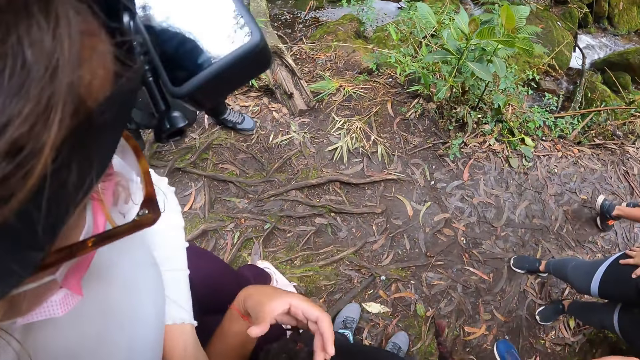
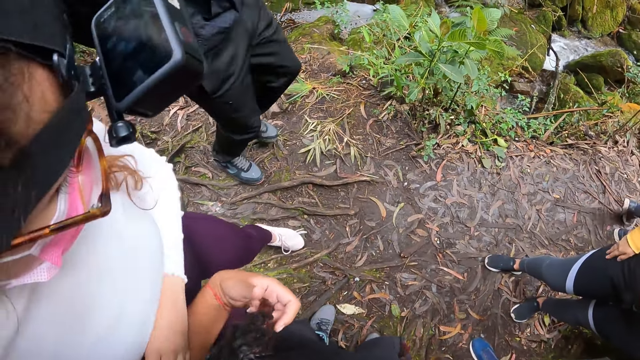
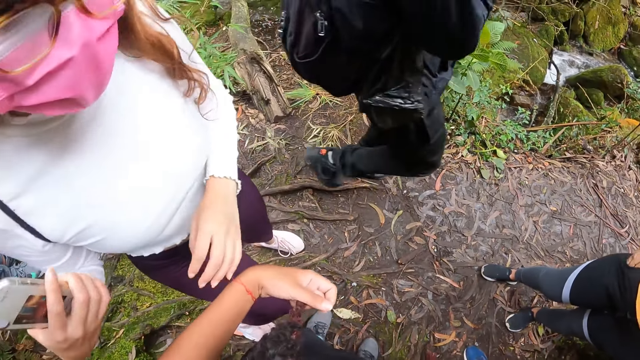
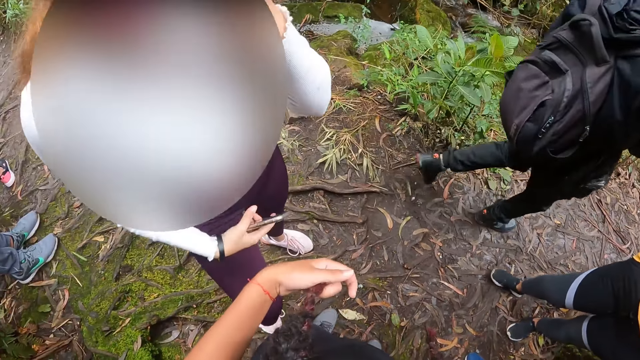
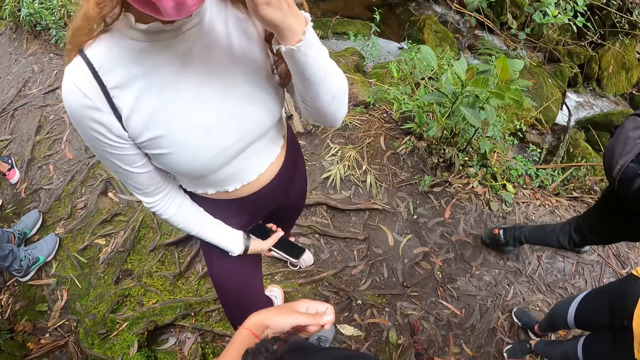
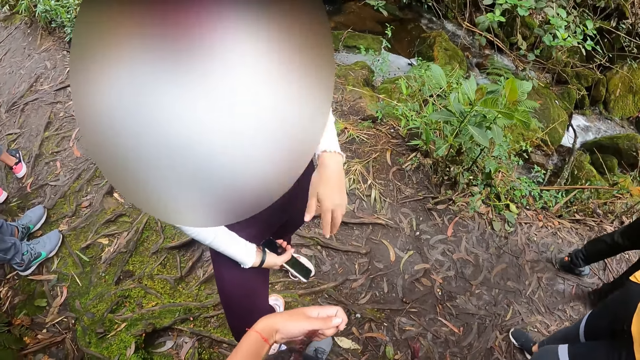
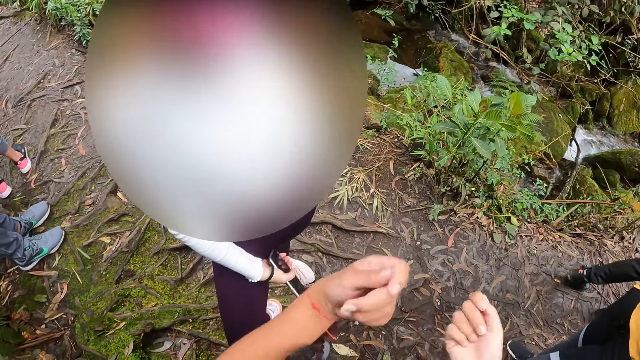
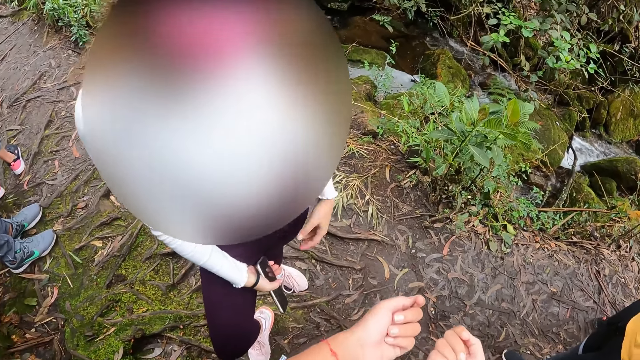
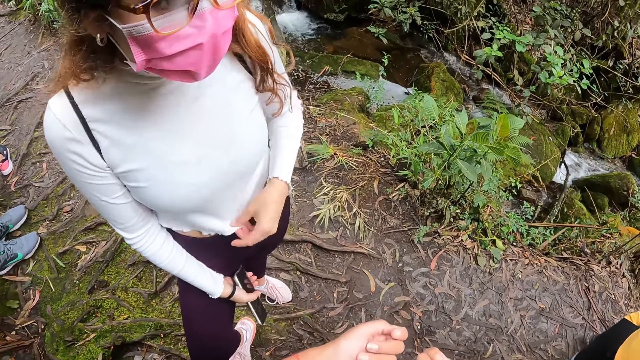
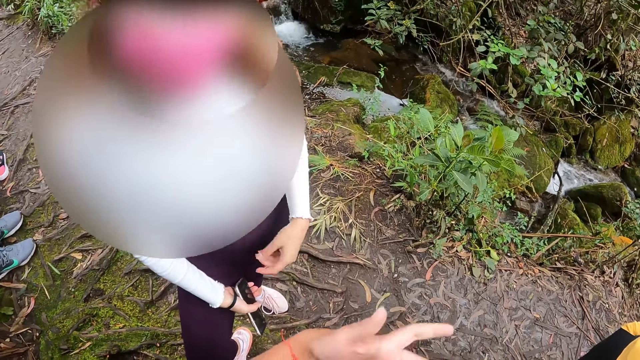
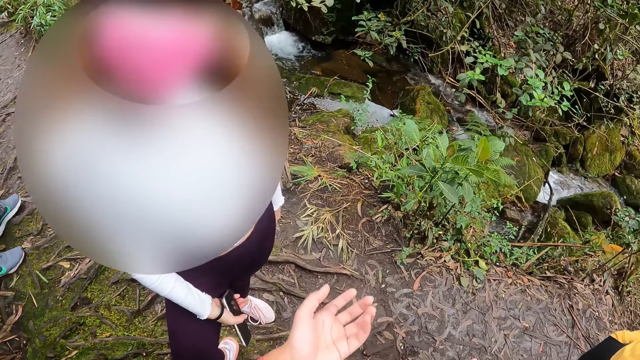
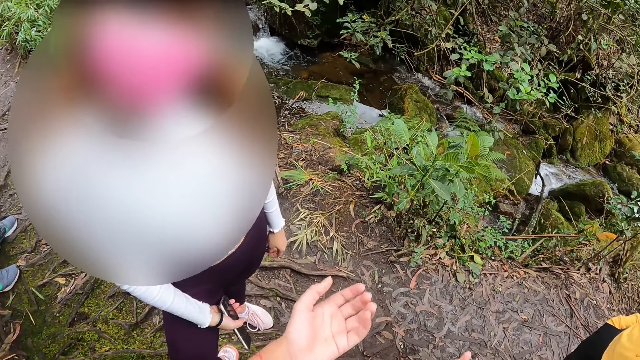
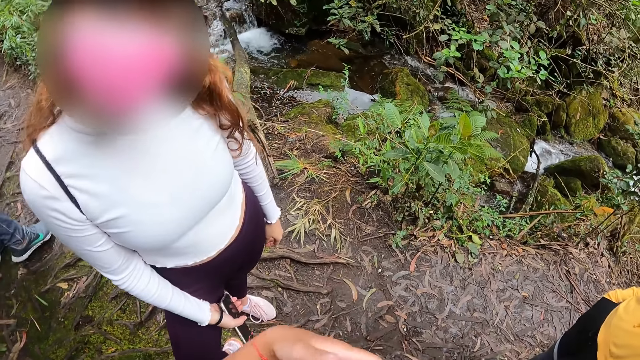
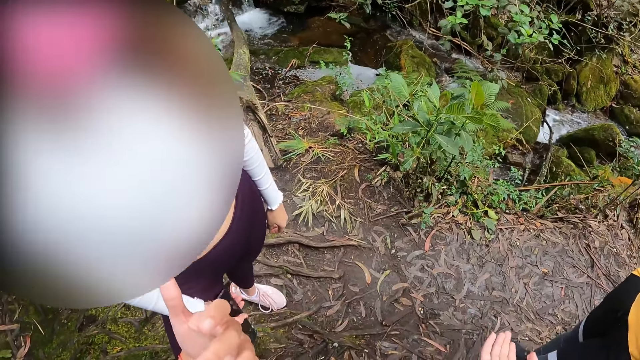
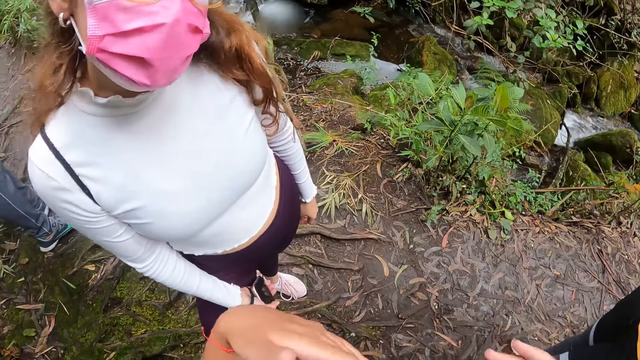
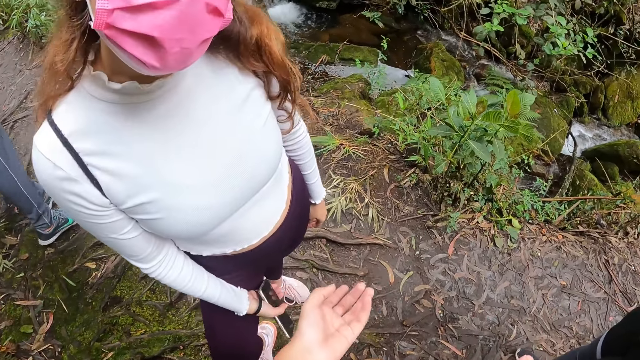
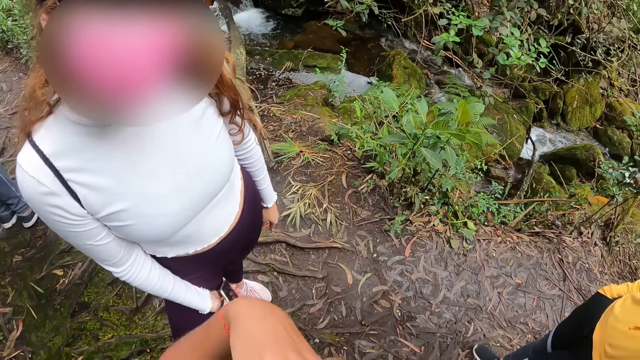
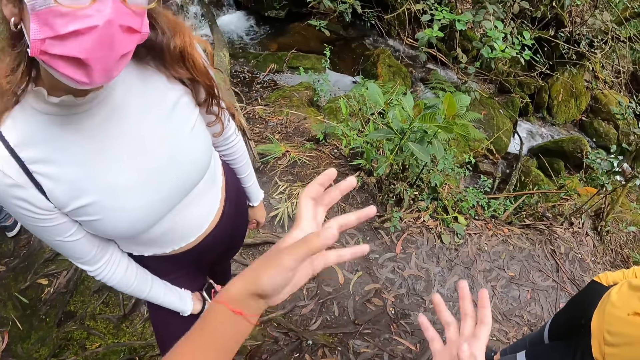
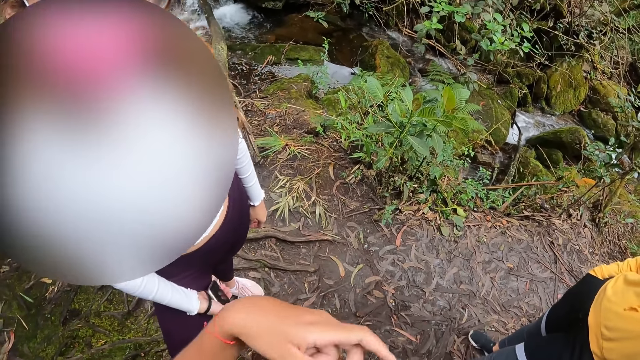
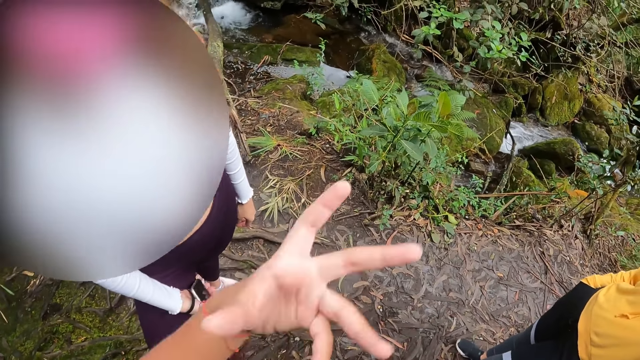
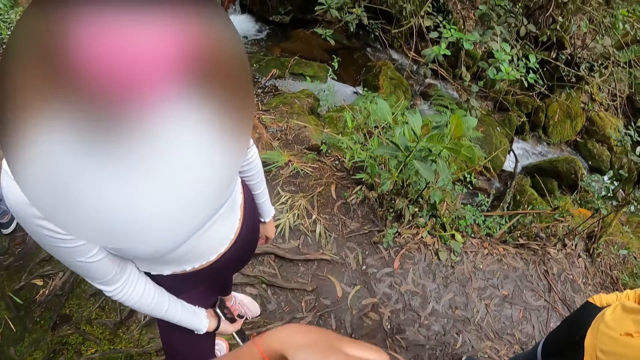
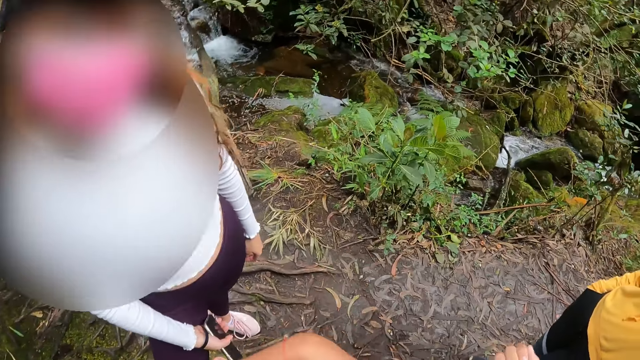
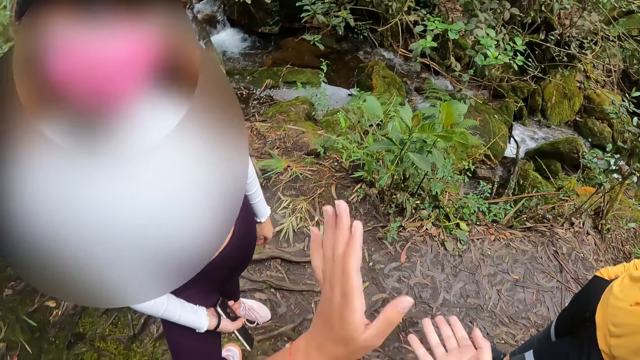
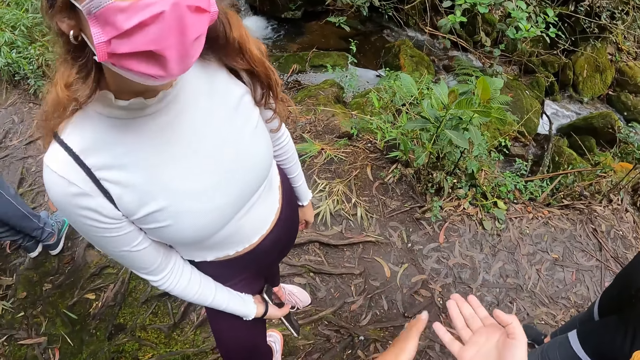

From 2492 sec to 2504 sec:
The camera wearer holds her hair with her left hand. A woman holds a phone in her right hand. The camera wearer talks to the woman. She gesticulates with both hands. The woman touches her top with her left hand.

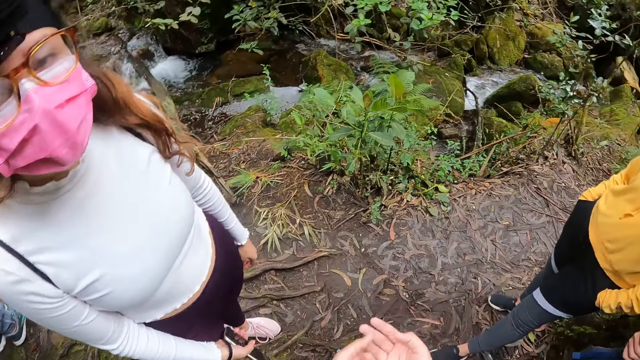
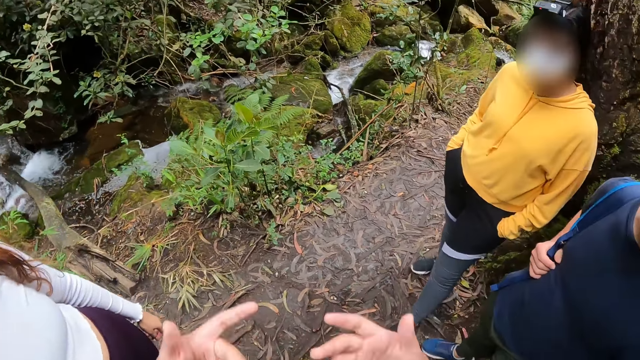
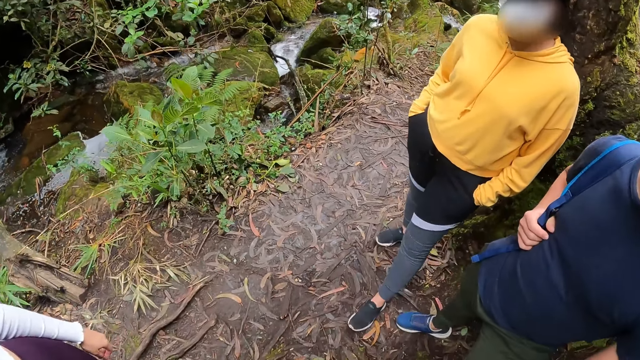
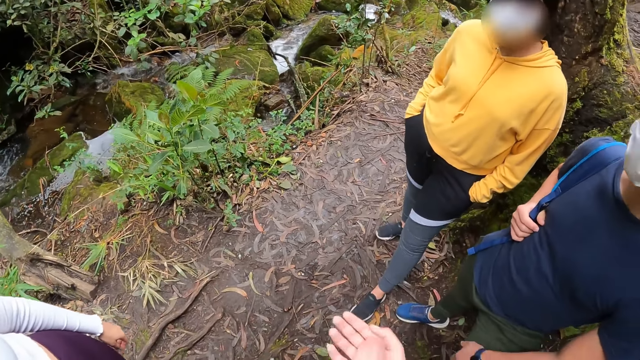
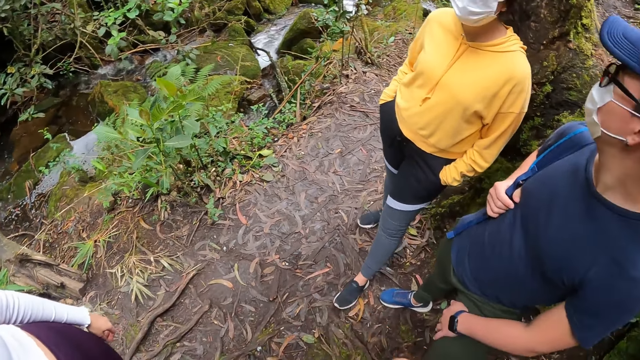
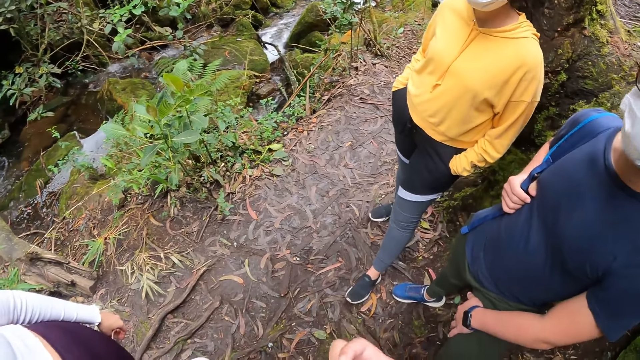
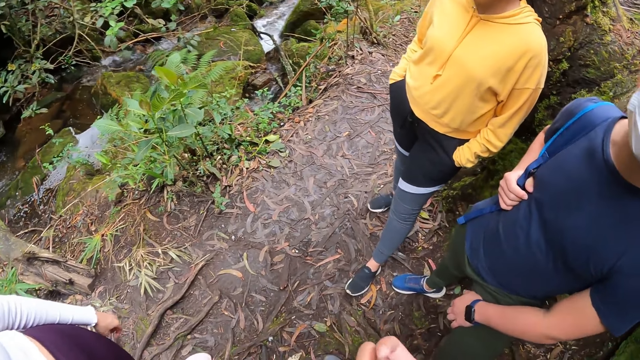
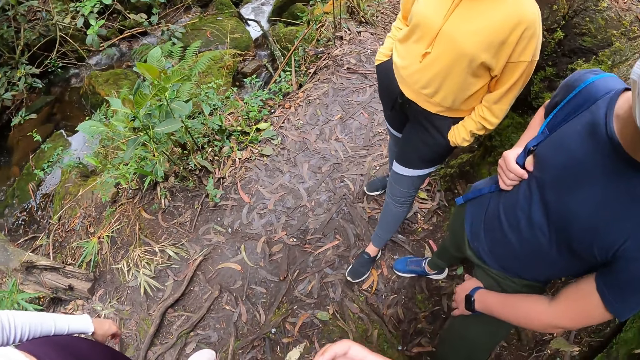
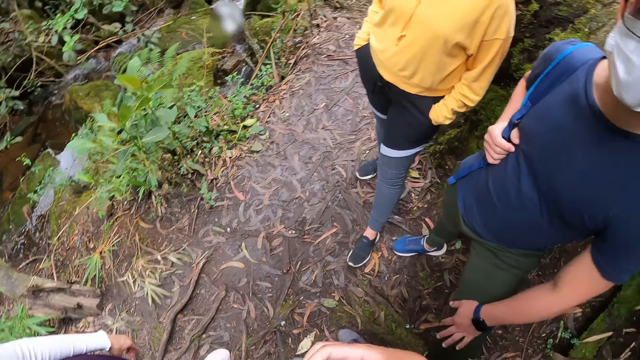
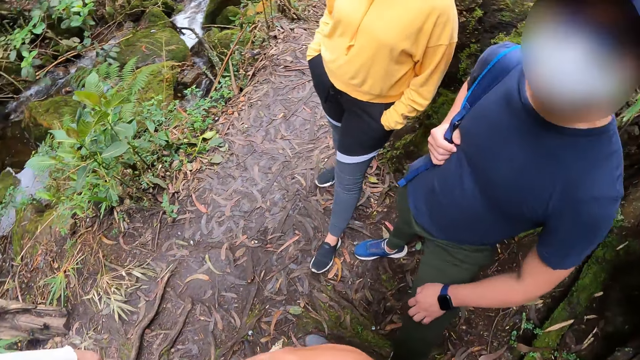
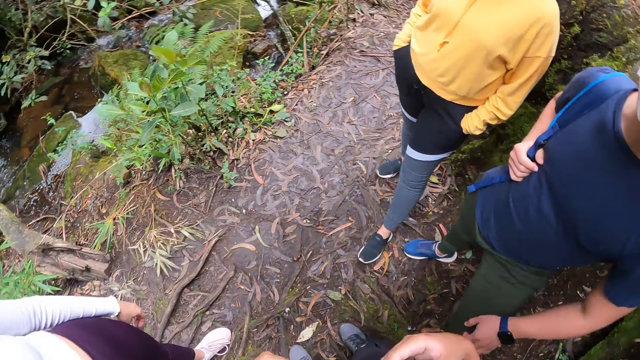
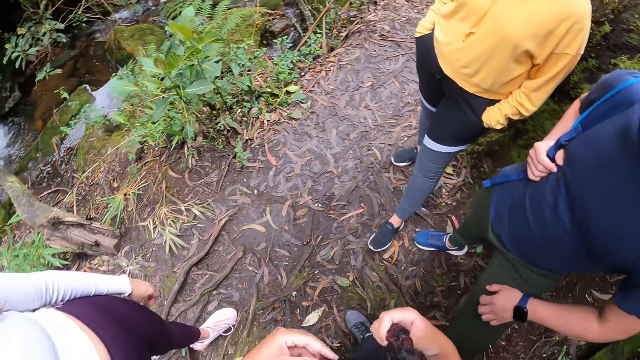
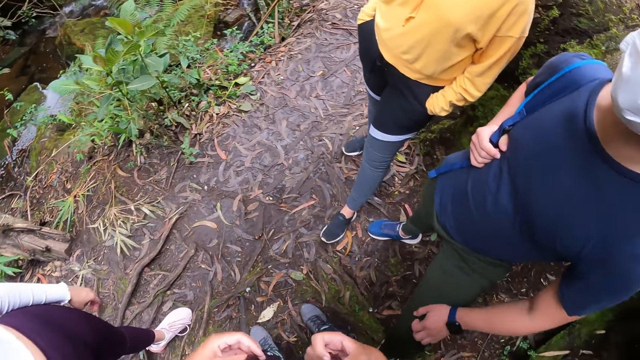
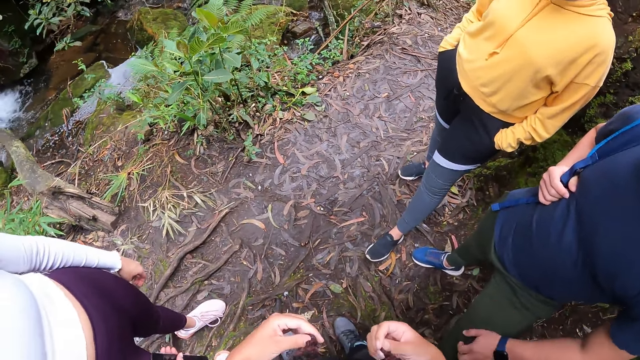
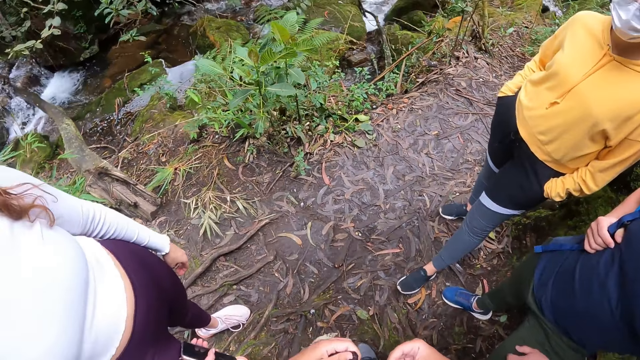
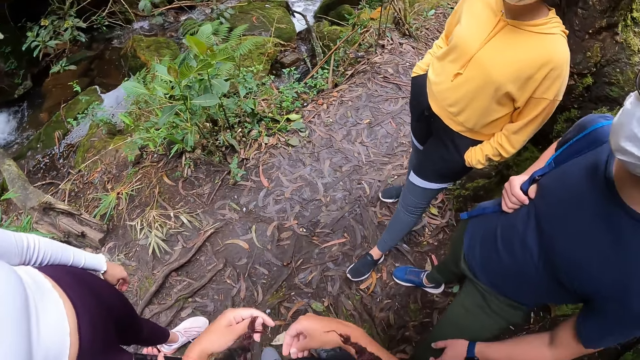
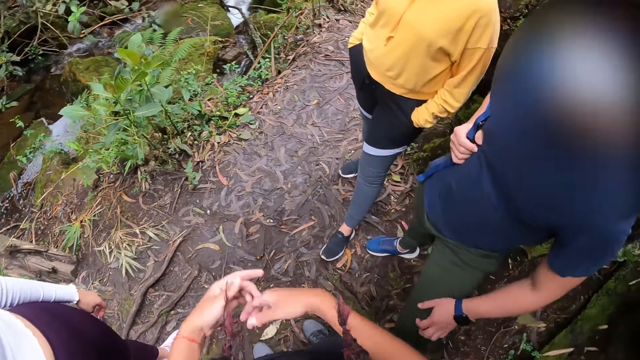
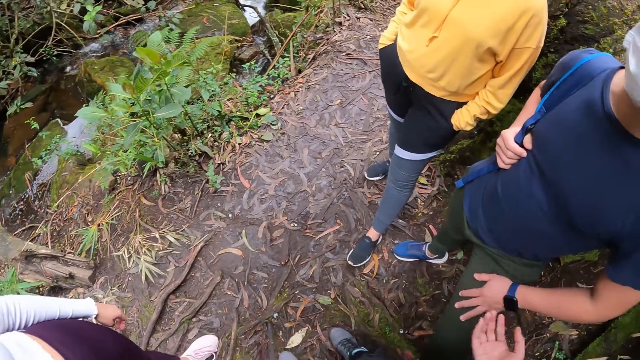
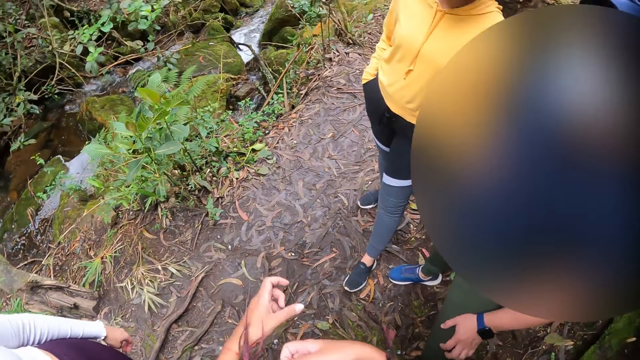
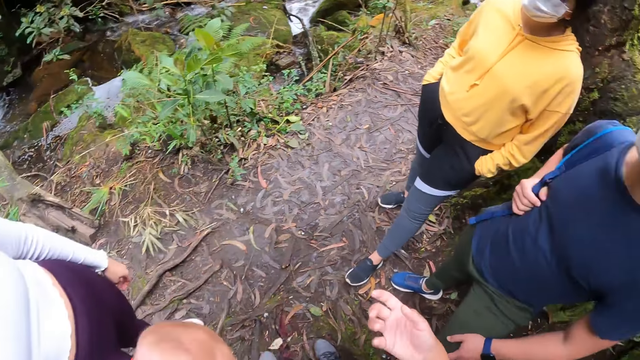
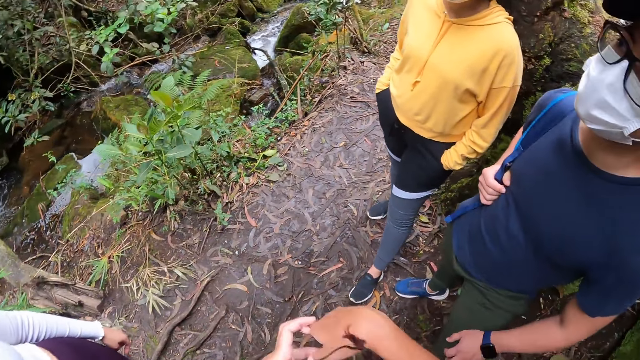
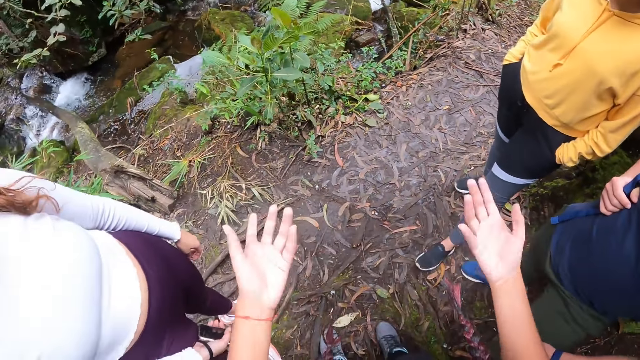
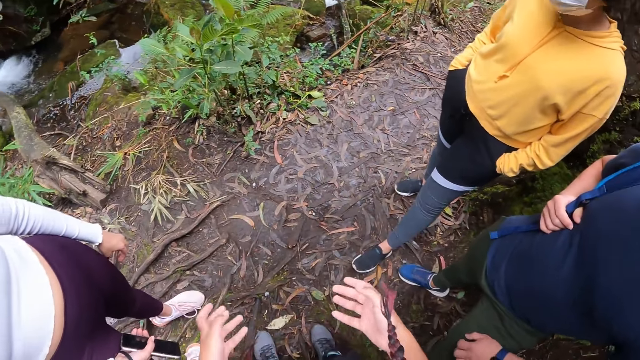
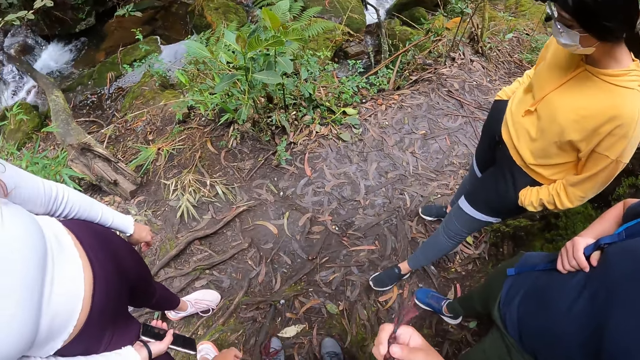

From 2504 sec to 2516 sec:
The camera wearer talks to a man.
